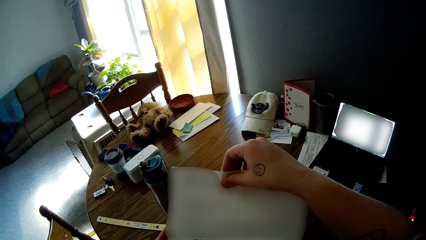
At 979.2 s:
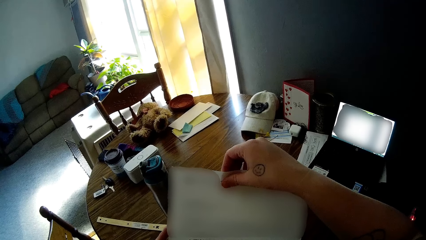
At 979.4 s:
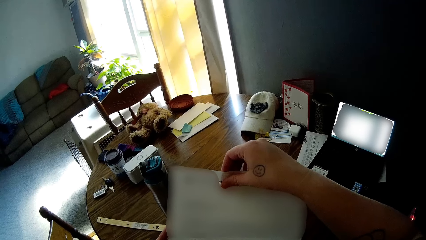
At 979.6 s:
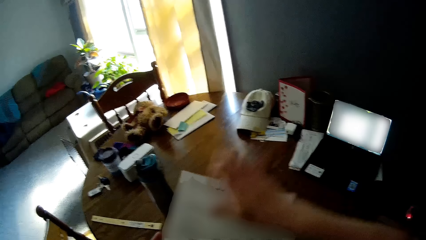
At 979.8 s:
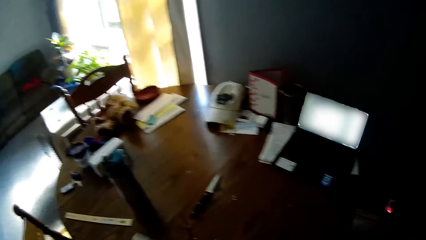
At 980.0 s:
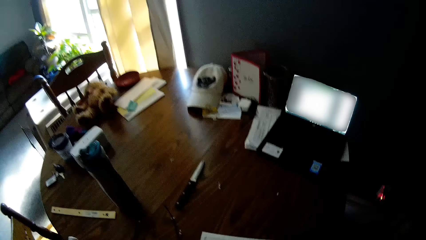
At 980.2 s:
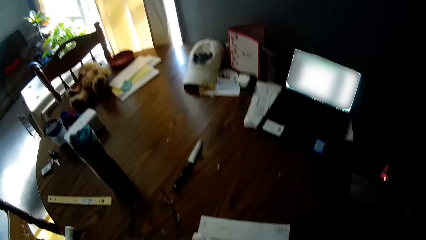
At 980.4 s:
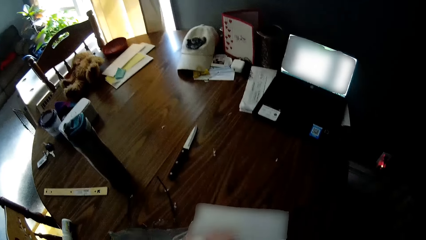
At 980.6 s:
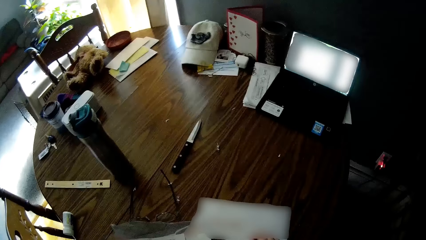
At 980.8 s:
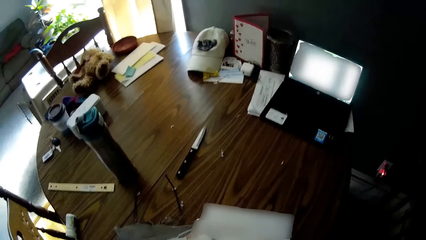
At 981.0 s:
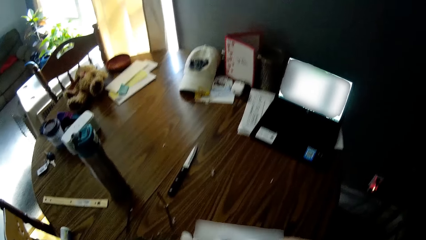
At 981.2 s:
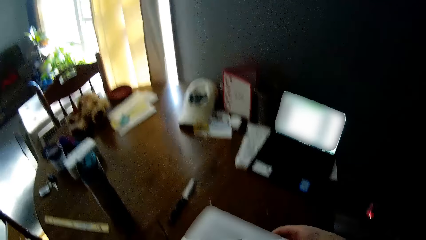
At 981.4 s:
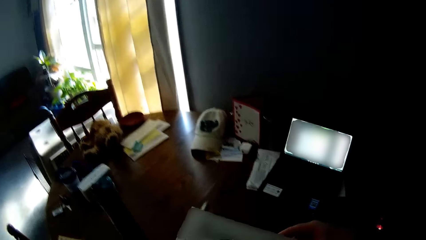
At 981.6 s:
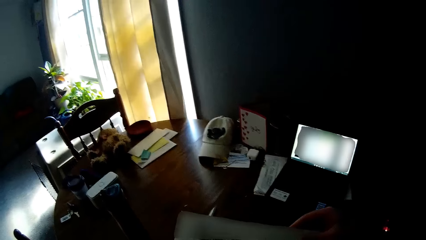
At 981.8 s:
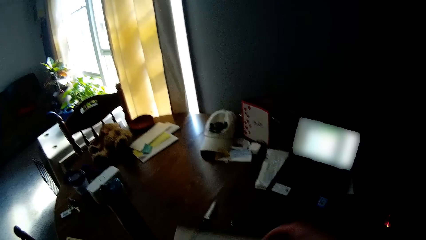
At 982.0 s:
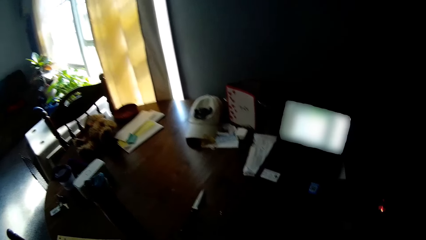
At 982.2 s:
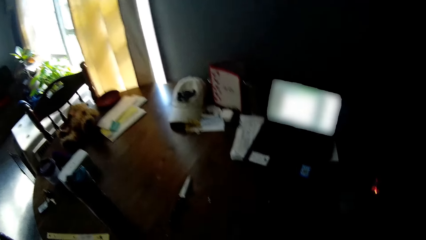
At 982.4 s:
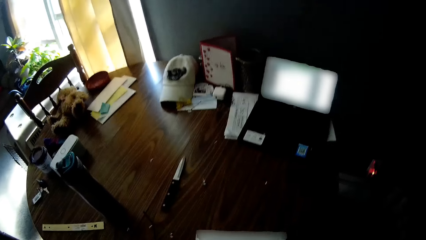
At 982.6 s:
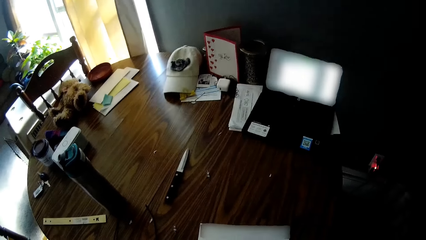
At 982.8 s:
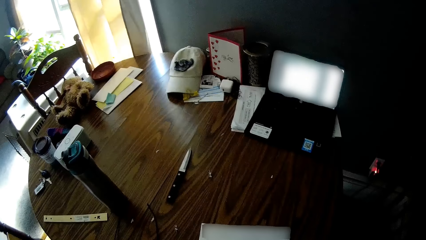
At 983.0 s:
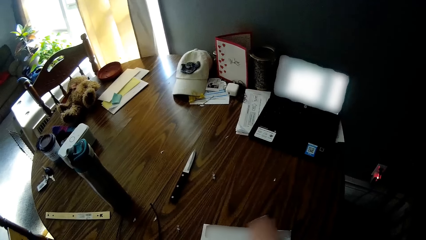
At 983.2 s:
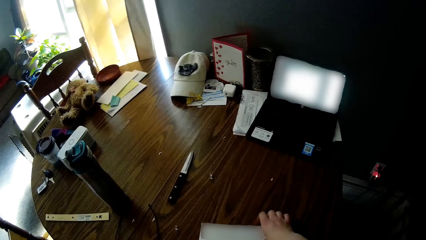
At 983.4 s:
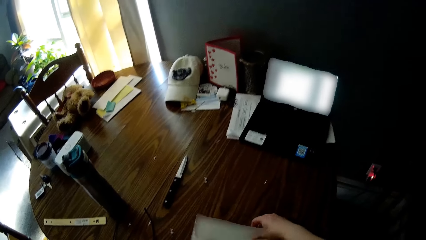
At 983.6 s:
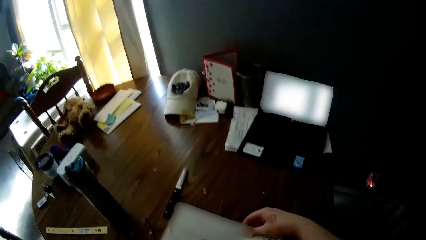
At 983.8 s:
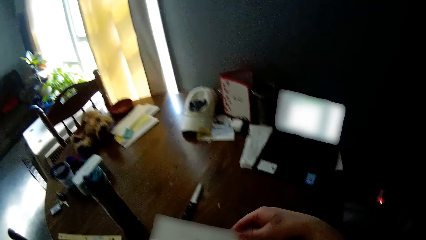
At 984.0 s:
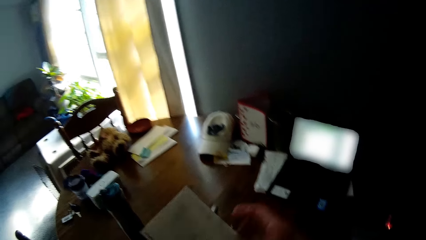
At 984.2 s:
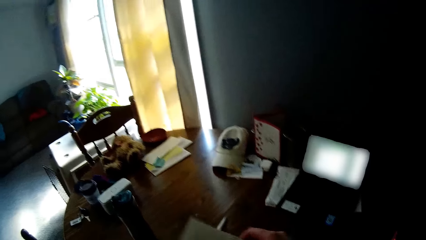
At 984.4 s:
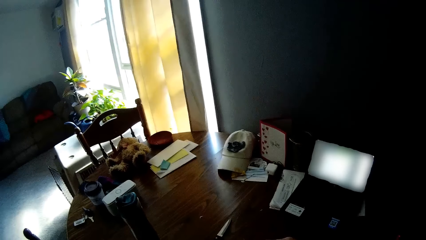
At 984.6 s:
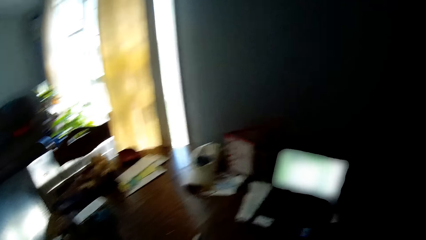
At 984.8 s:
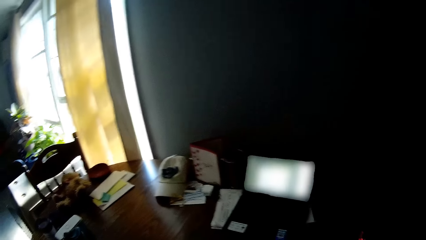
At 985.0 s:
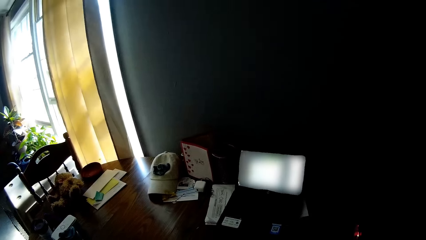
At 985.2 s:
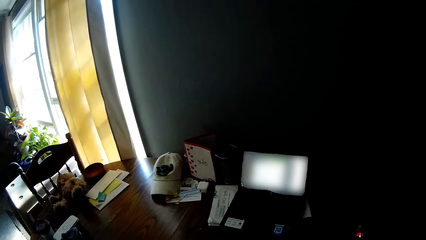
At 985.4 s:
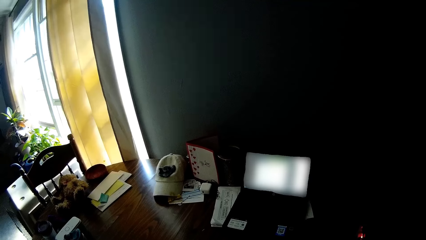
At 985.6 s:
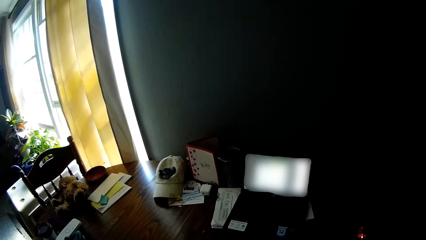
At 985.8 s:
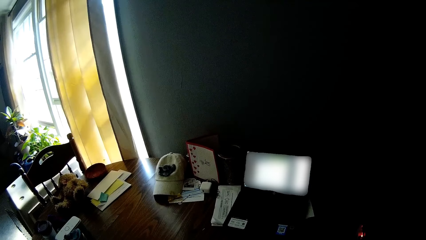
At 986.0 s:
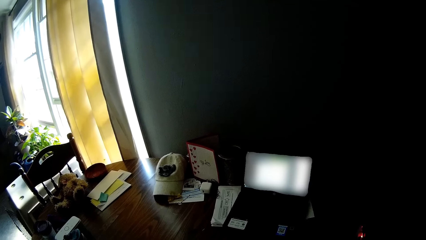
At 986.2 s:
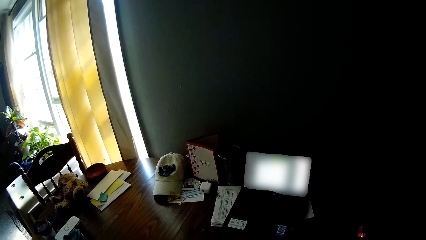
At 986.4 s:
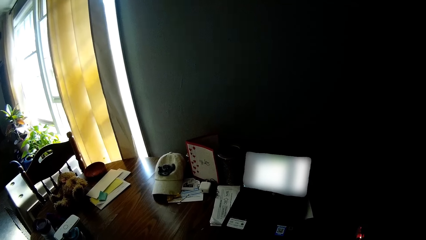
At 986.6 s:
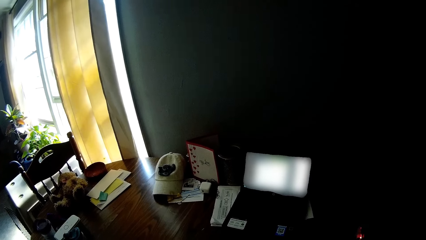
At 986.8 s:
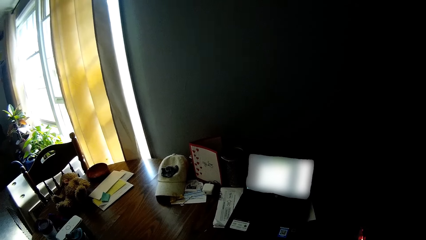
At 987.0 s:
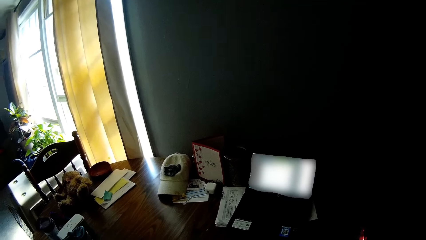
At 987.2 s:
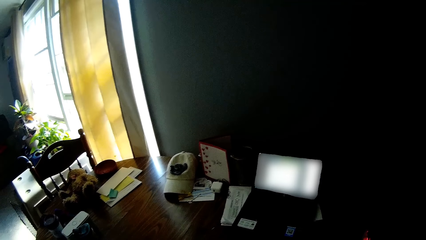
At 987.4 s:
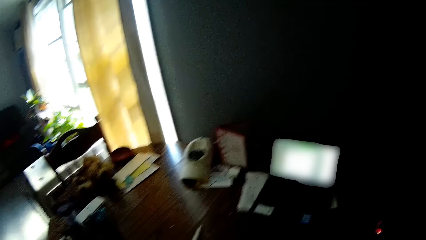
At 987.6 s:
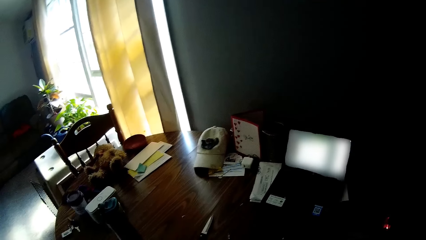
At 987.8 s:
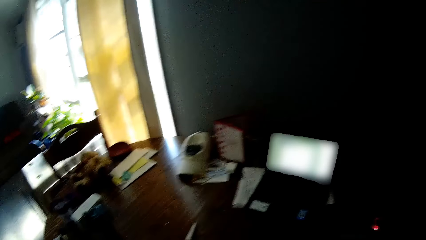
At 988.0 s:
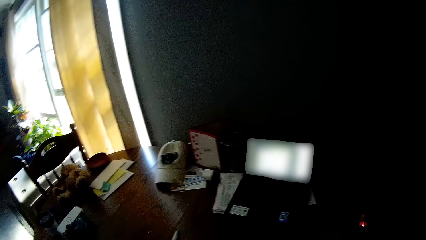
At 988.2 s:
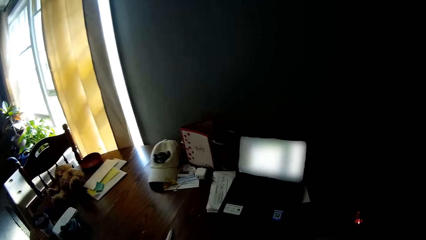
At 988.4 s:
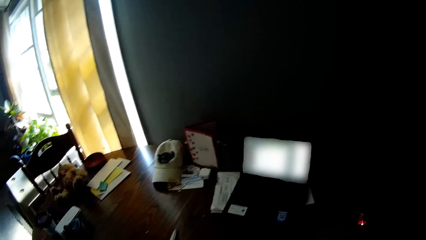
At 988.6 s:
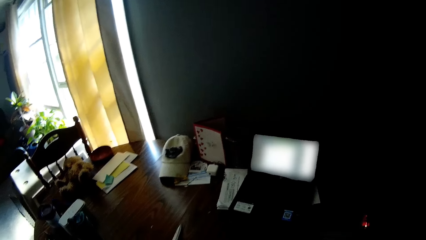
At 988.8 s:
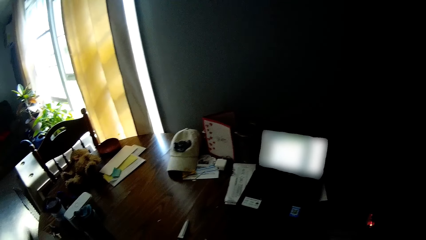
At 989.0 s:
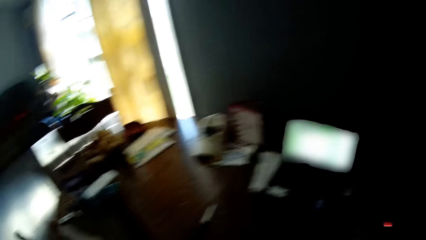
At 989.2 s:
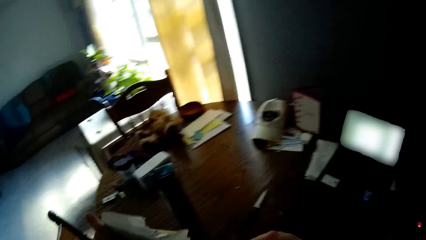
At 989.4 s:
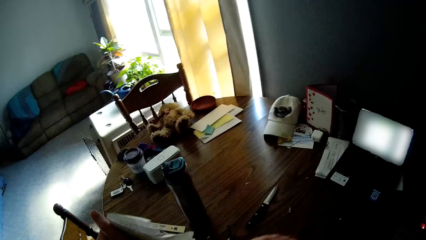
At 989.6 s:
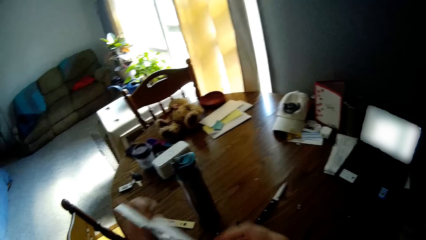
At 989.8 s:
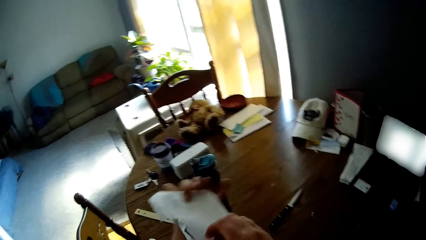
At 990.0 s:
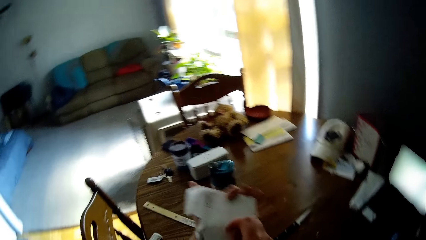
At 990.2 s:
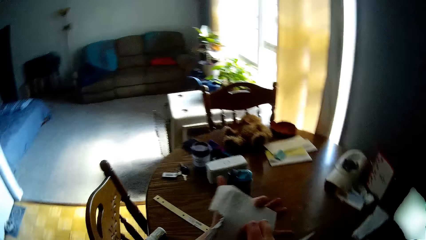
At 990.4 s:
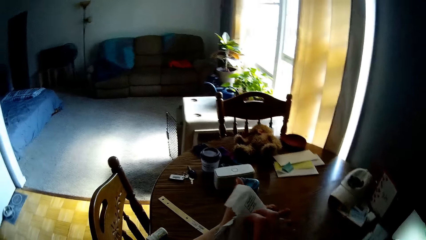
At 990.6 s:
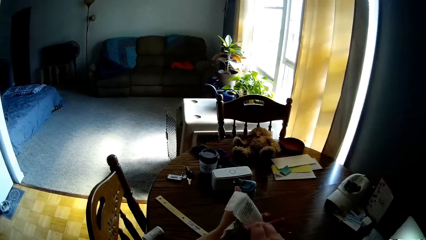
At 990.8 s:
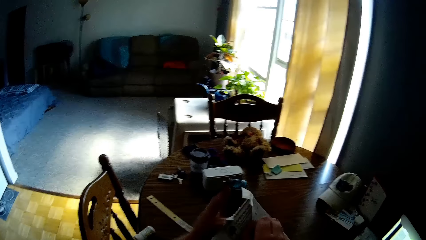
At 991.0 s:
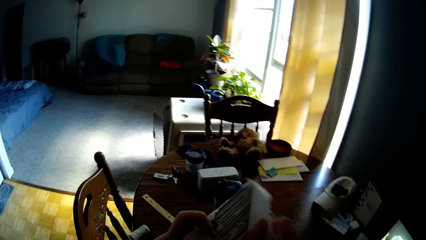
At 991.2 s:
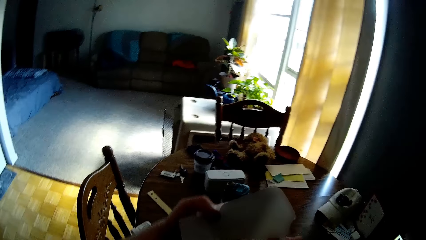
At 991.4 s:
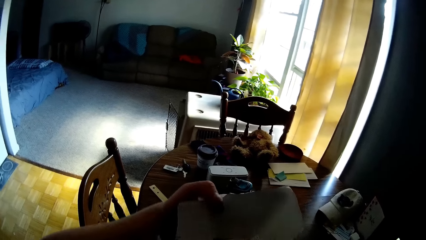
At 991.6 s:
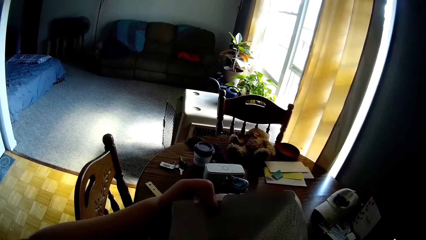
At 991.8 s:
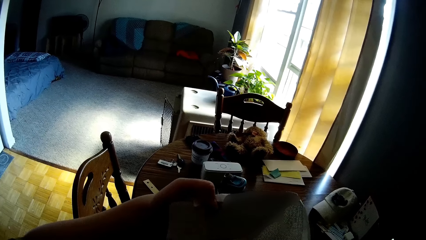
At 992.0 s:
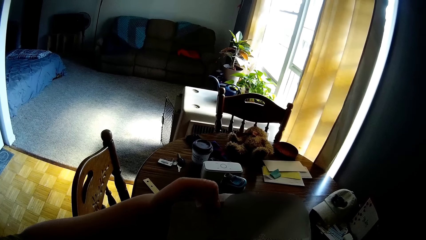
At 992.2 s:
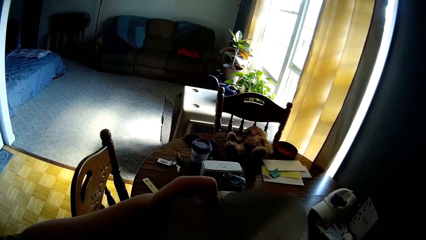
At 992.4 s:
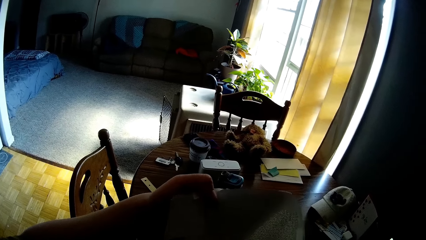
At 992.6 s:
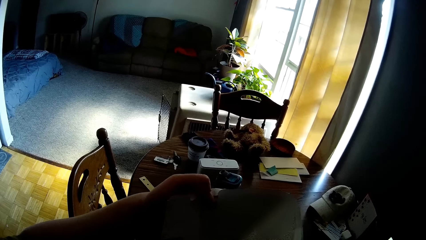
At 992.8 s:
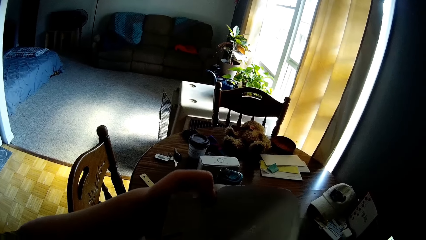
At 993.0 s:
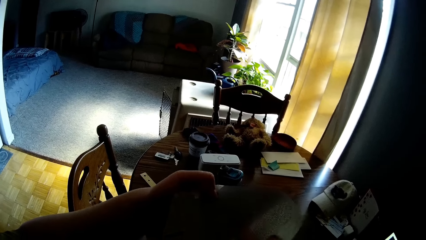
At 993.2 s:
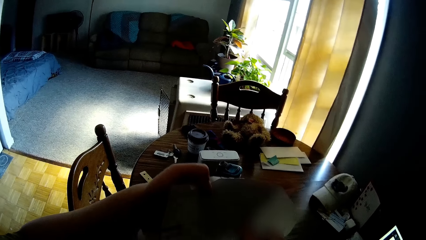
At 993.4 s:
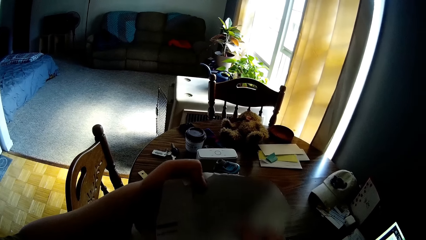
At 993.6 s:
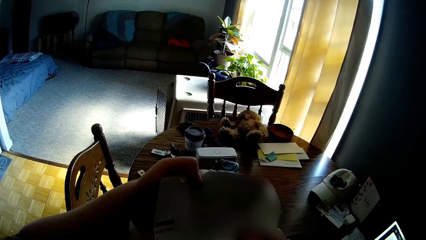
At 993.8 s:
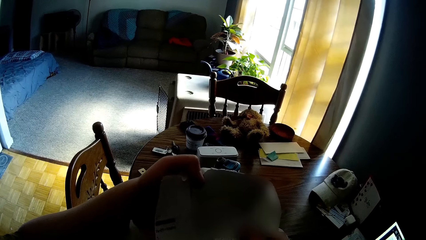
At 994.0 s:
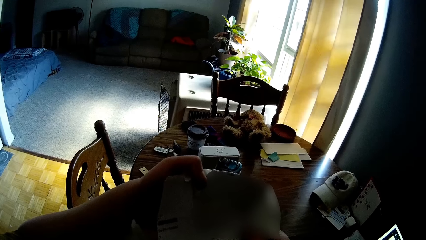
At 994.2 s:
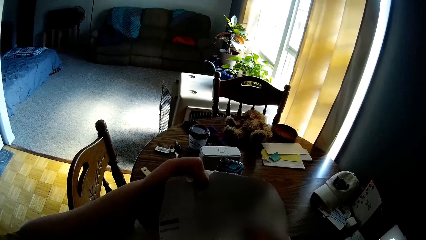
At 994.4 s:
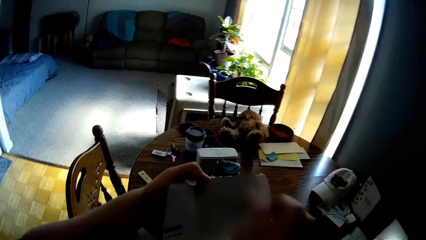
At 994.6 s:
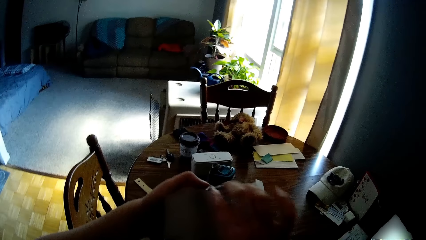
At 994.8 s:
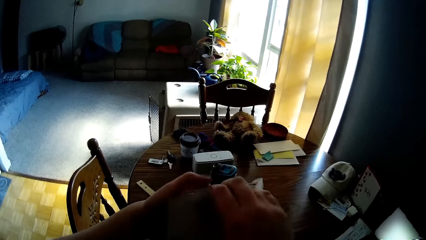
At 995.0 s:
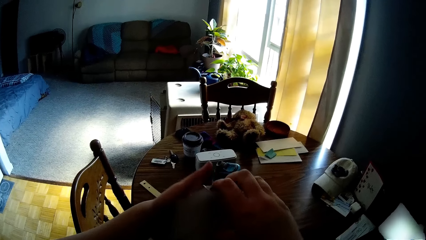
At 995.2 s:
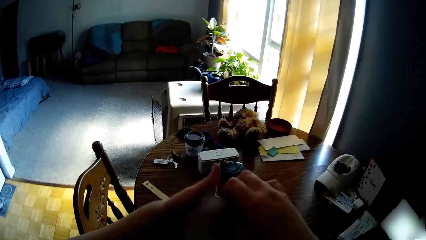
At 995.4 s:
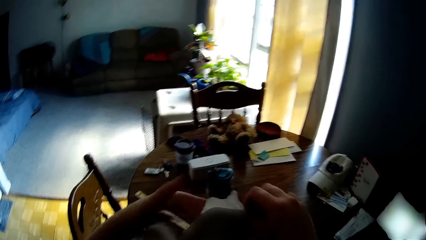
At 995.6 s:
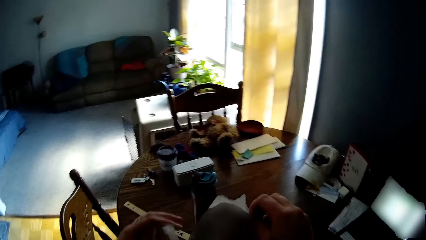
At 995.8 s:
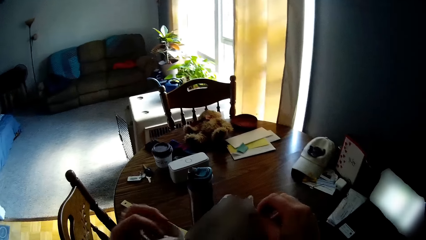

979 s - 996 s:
The camera wearer closes the paper with her right hand. She picks an envelope from the table with her right hand. She tears the envelope. She opens the envelope with both hands. She looks at the paper inside the envelope.
